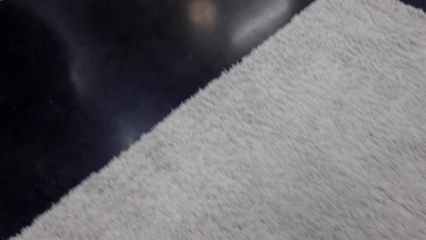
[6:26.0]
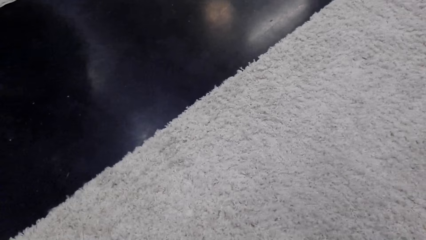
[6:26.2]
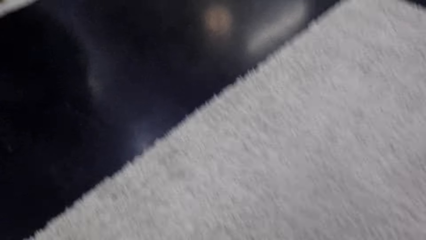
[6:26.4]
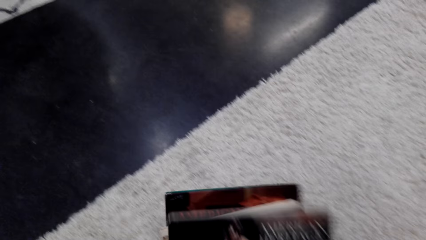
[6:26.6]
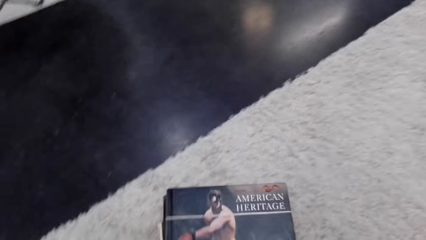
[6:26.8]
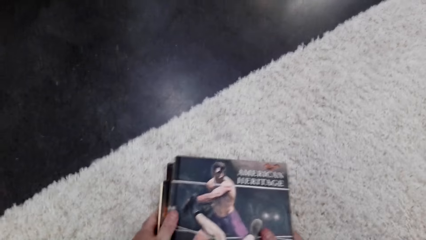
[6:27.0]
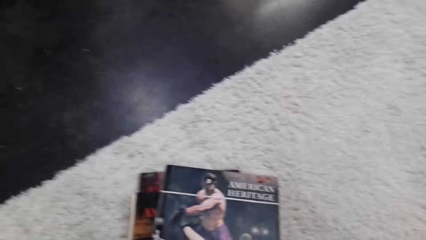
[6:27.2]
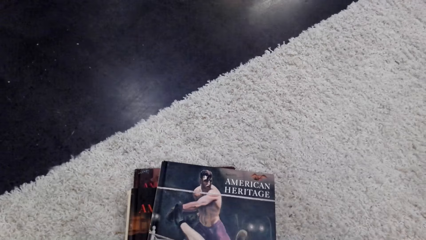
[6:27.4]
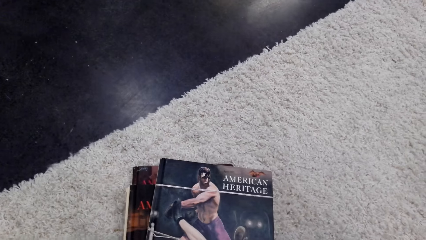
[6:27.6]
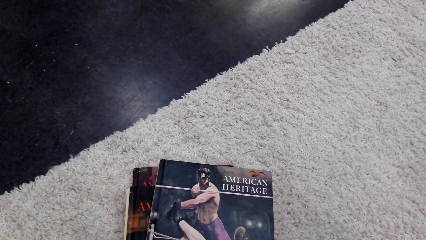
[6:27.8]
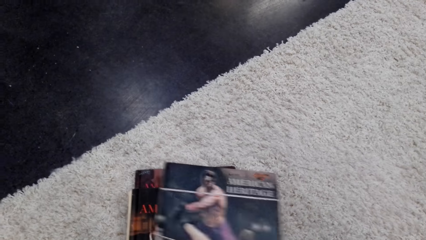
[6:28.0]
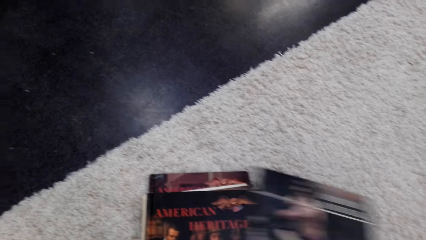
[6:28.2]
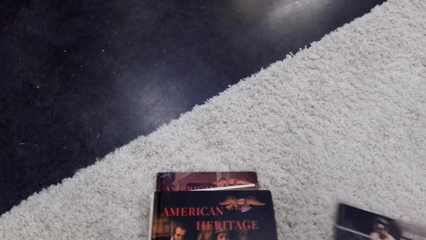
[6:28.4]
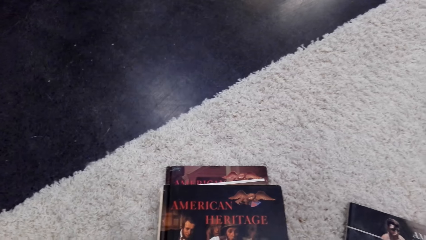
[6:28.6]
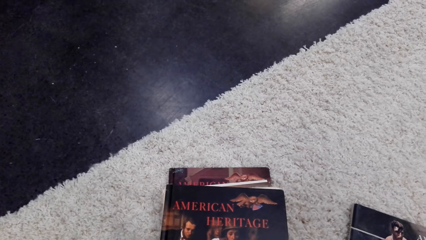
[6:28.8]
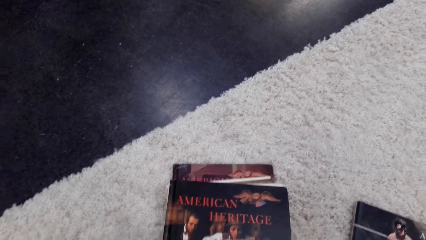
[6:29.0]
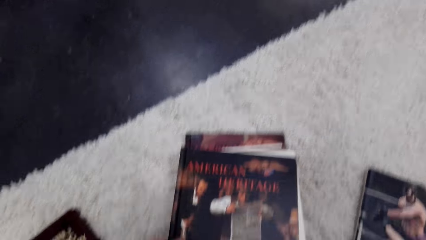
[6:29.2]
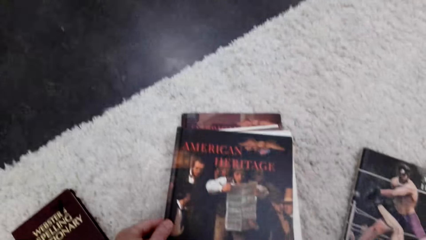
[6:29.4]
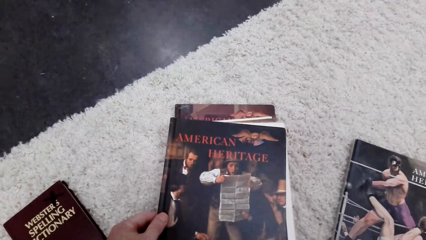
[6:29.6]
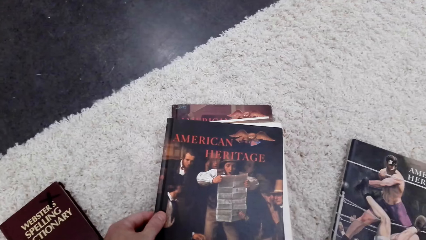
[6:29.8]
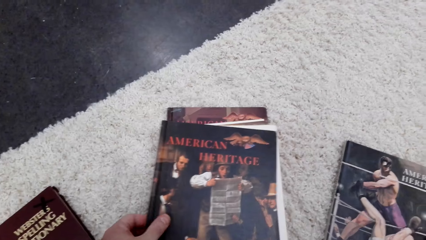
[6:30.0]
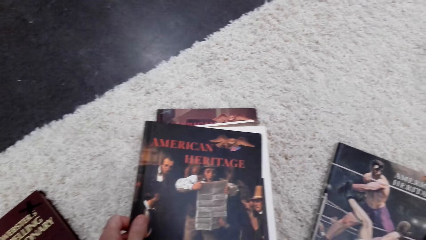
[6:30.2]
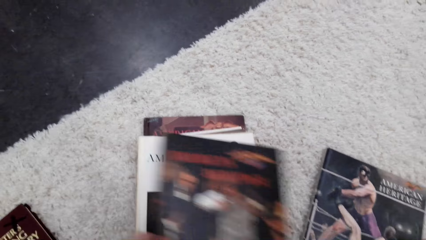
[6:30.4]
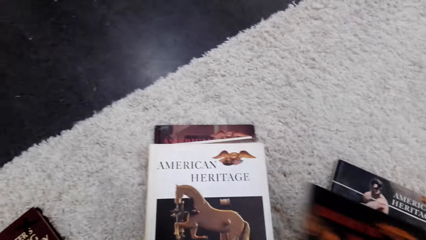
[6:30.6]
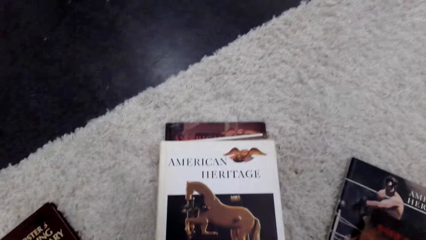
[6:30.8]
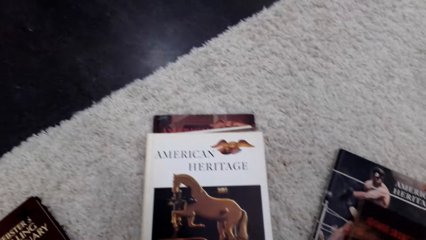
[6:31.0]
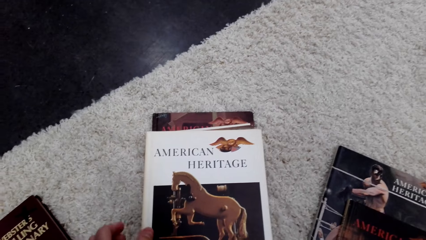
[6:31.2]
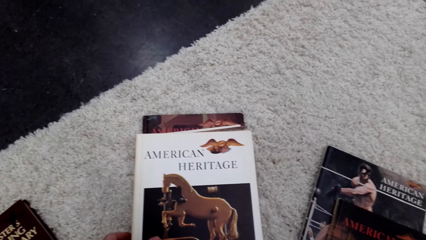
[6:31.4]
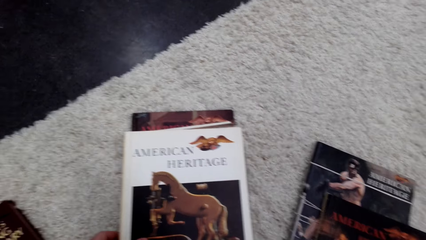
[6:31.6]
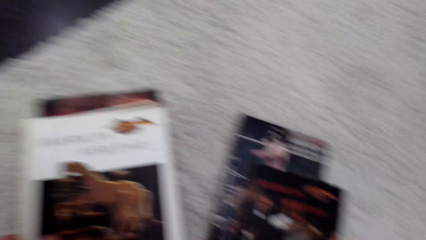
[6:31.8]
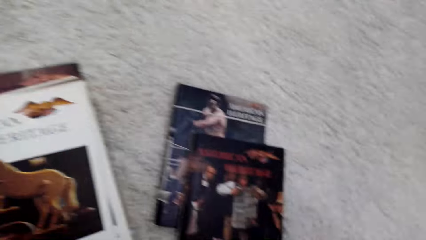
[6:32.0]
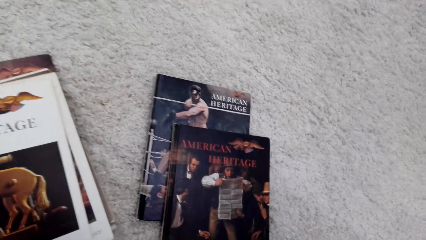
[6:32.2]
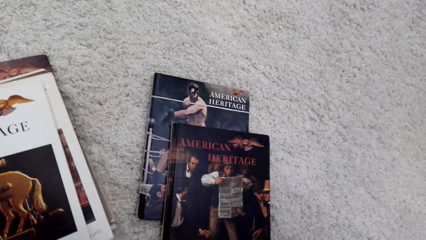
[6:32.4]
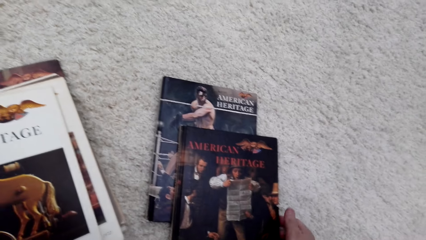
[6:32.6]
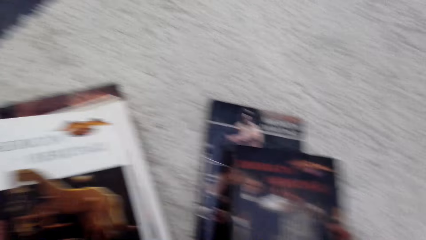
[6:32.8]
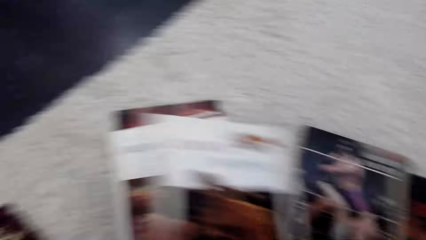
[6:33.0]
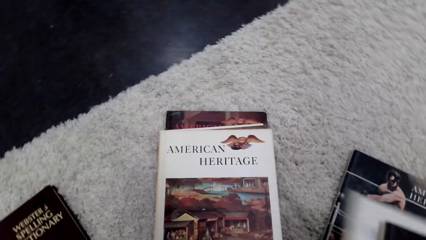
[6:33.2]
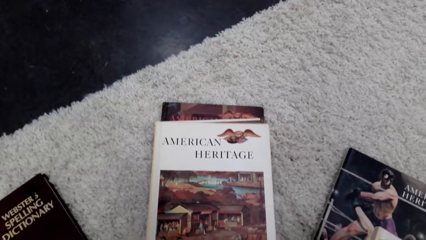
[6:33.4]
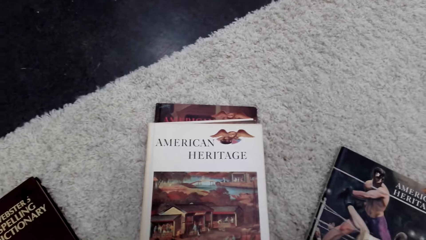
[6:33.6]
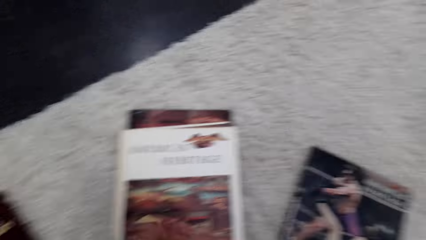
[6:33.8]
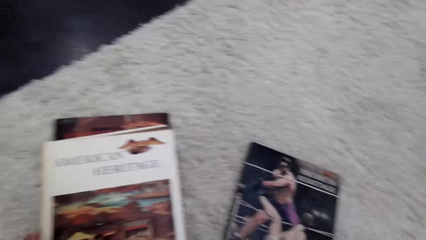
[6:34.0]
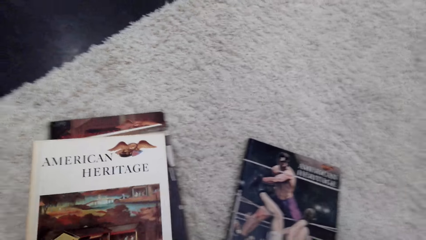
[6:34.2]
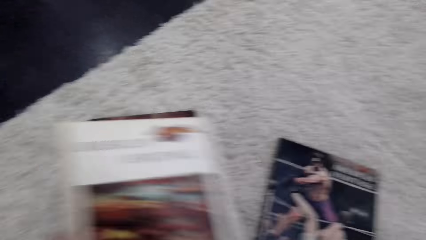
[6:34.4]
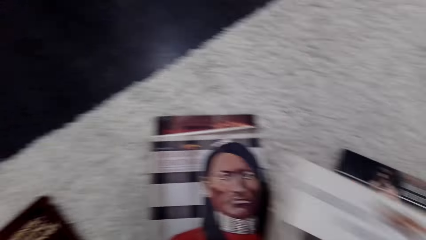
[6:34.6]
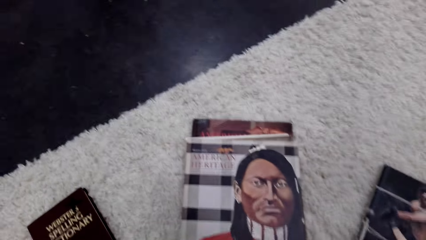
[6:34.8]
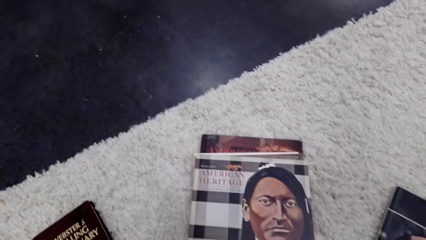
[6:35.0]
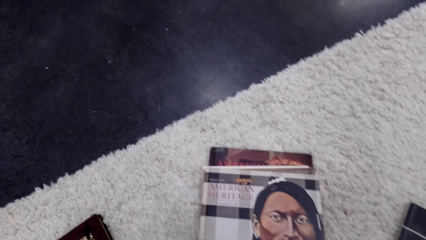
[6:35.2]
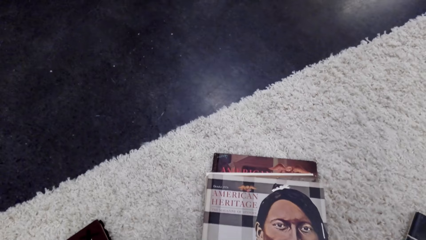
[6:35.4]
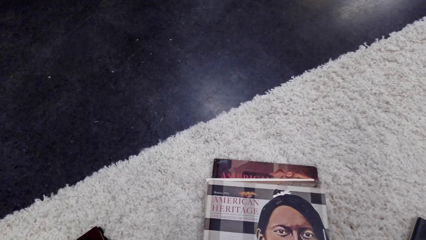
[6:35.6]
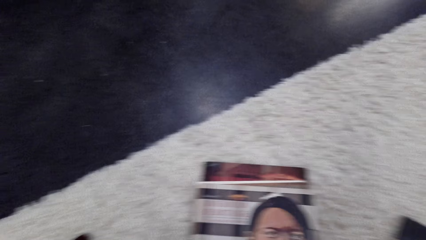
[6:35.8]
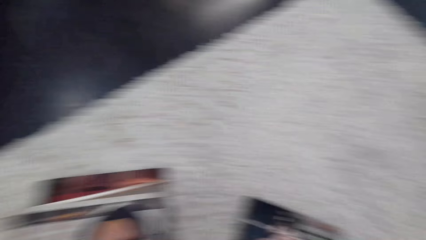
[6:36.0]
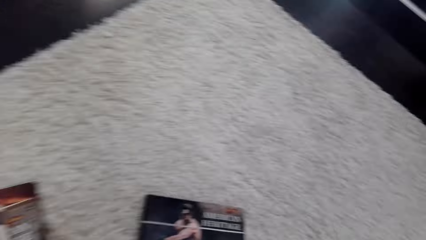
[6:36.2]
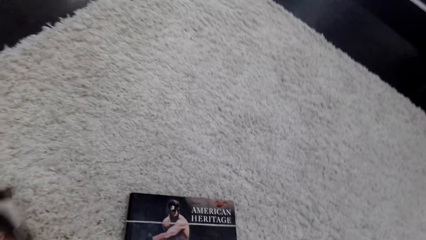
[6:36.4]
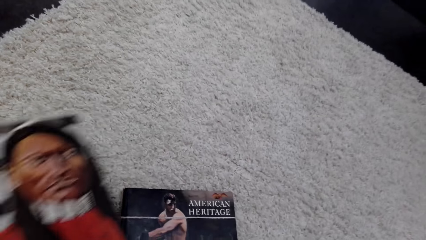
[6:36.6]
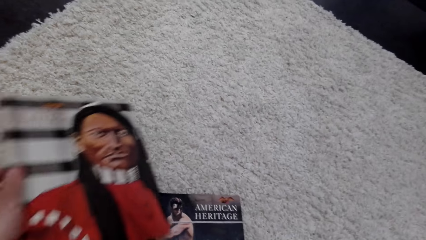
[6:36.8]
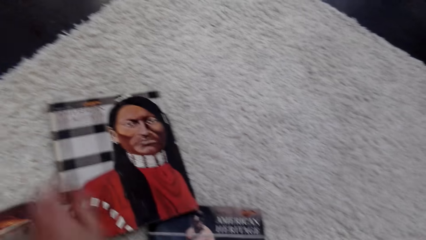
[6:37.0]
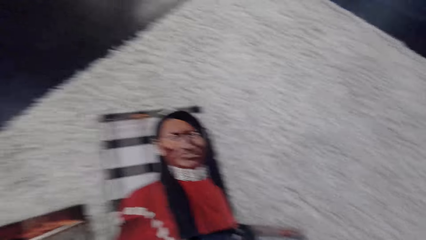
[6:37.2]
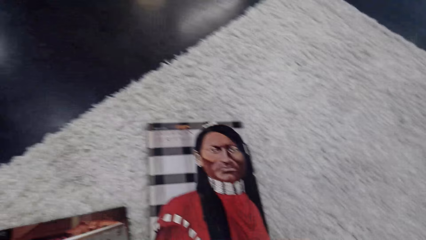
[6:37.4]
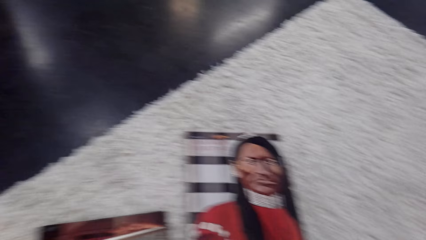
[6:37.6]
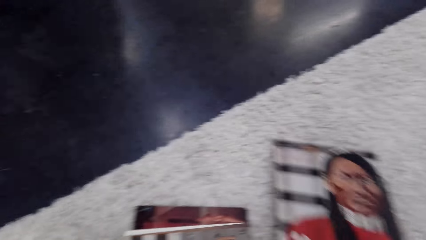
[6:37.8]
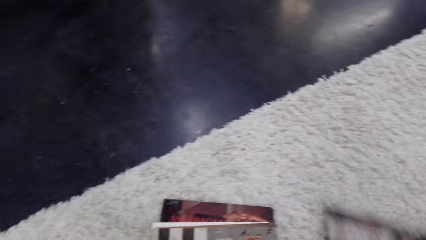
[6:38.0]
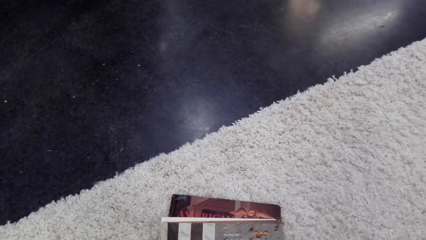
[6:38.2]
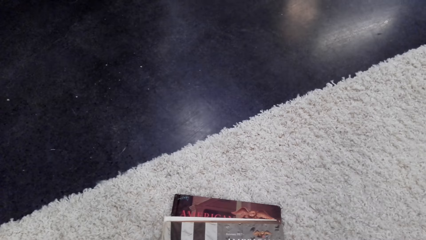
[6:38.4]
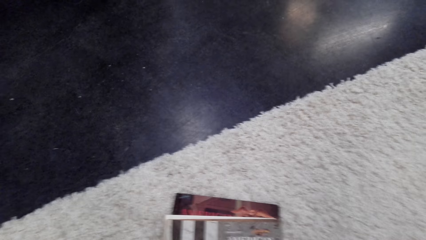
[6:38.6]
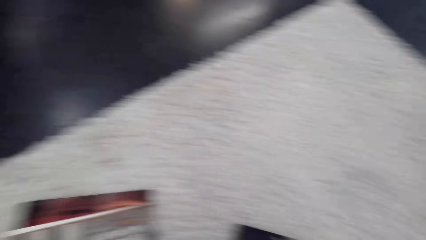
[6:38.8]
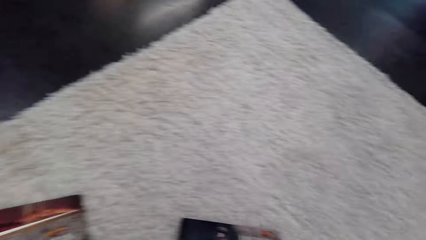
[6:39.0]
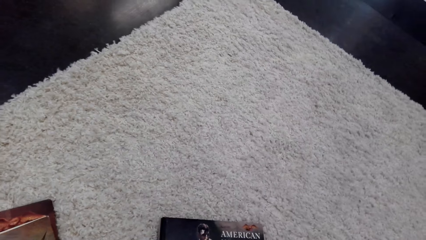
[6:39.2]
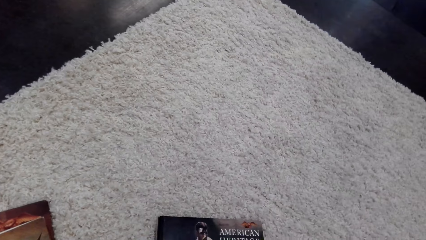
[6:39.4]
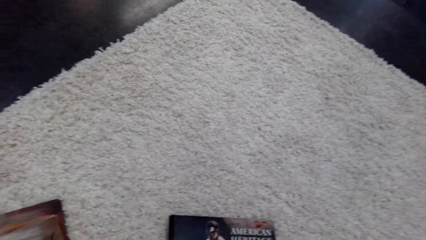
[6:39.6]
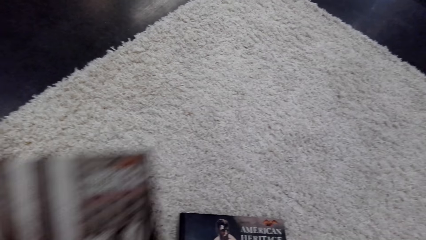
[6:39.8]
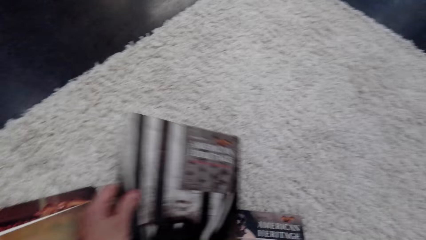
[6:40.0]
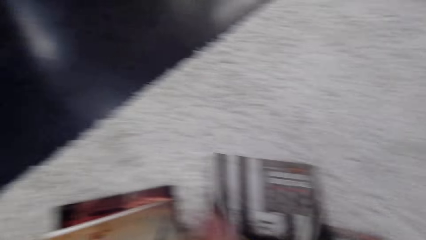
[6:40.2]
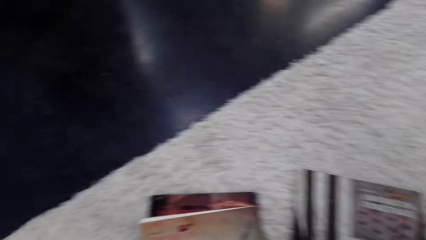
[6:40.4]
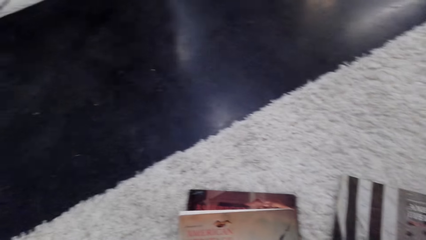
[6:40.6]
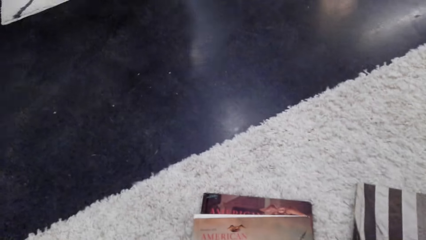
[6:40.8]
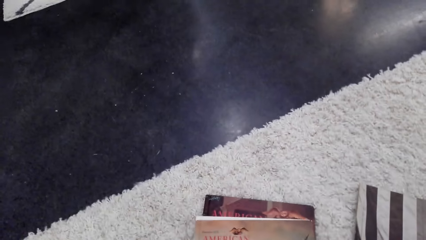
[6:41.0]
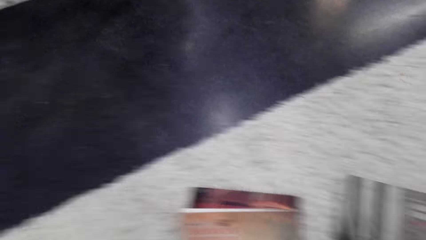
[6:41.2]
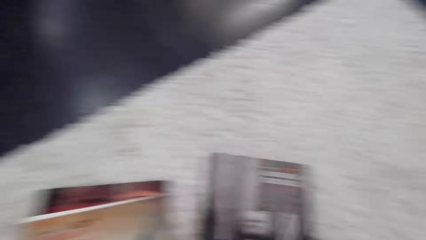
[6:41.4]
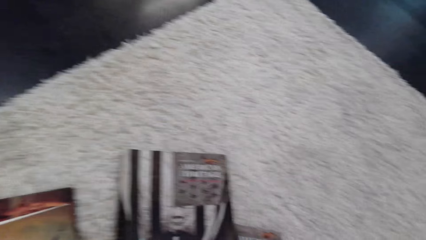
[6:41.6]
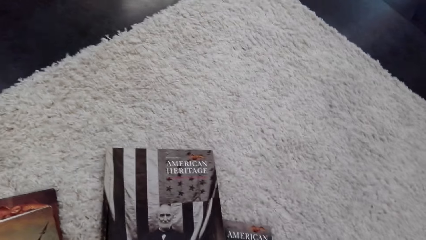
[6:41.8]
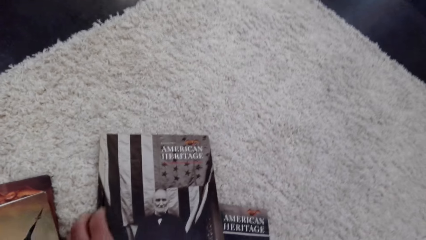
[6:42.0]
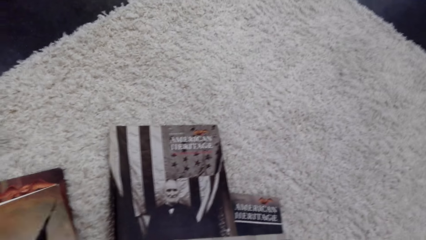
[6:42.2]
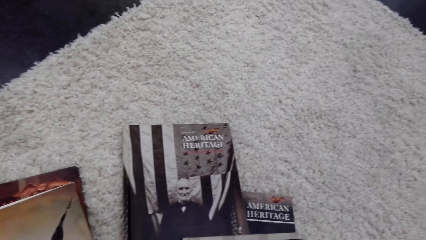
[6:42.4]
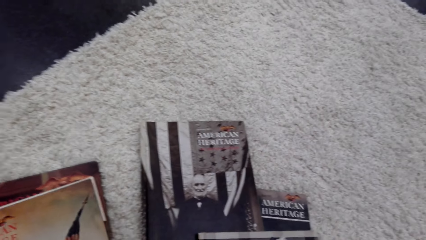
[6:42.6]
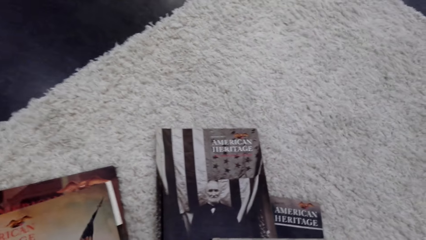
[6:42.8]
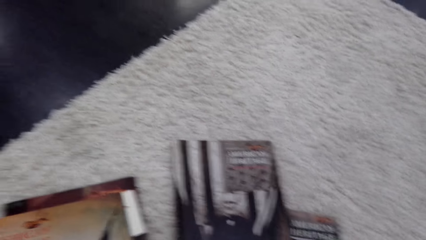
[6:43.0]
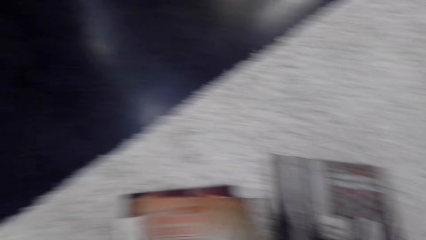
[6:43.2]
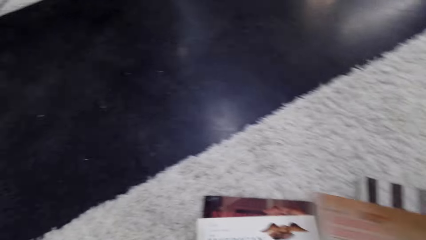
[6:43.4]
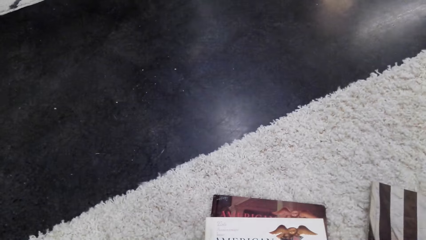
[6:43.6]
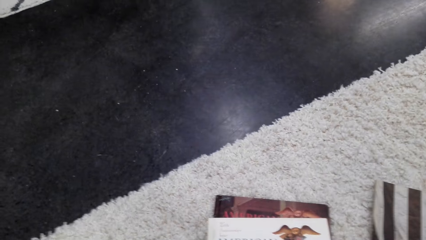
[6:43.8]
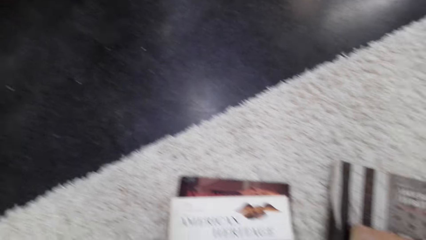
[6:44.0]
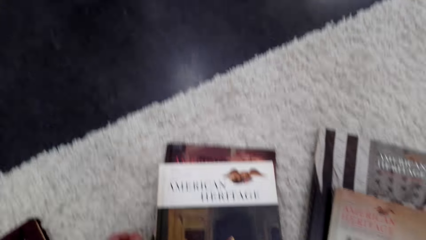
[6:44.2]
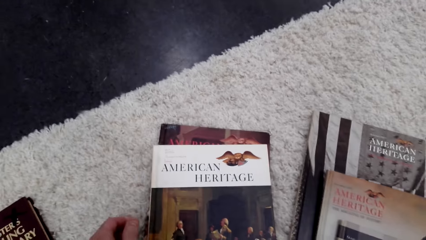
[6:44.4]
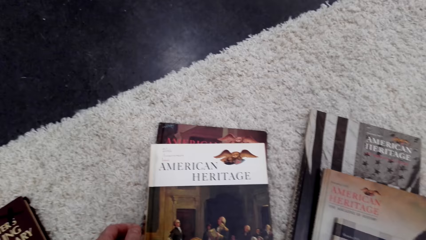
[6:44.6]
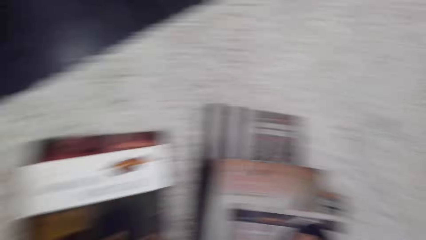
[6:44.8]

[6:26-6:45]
The camera wearer puts the books on the carpet. They pick up the books. They move a book. They lift the book. They put the books down. They look around.
